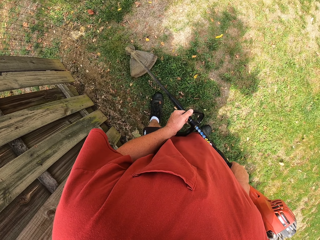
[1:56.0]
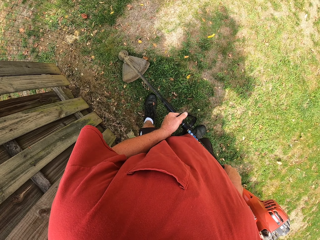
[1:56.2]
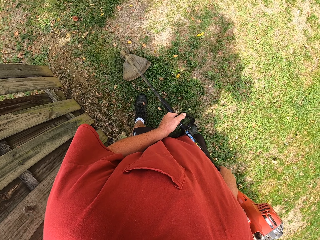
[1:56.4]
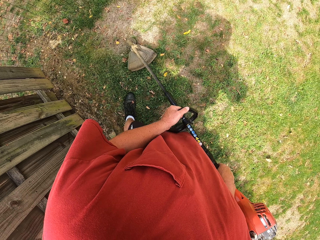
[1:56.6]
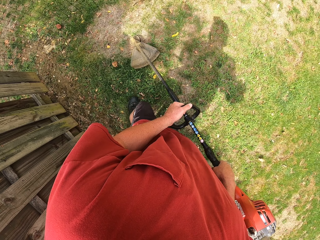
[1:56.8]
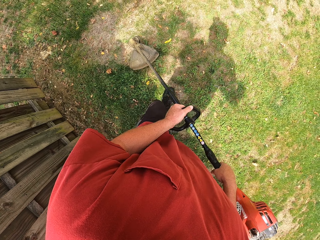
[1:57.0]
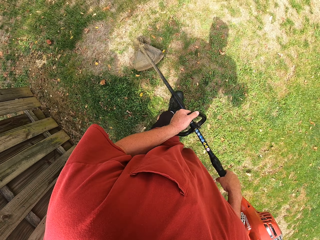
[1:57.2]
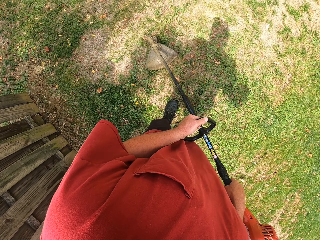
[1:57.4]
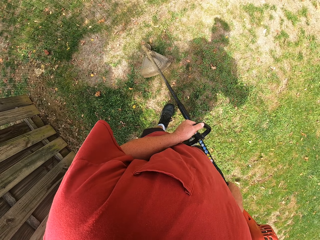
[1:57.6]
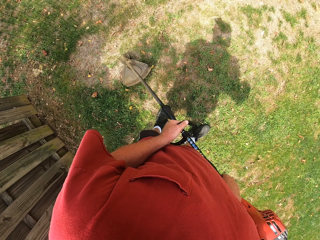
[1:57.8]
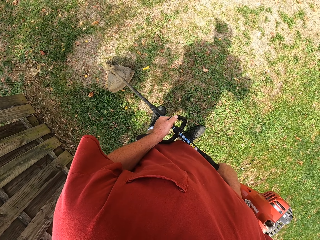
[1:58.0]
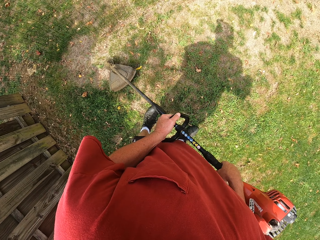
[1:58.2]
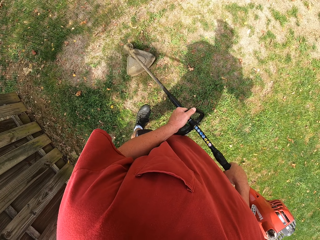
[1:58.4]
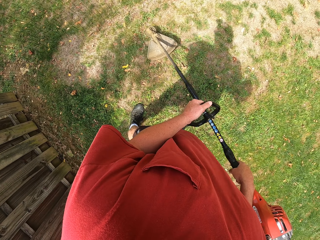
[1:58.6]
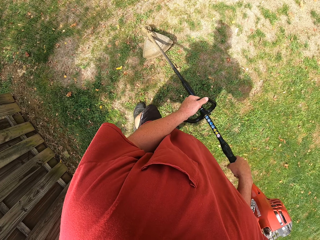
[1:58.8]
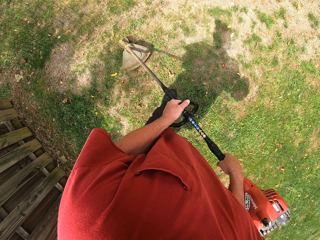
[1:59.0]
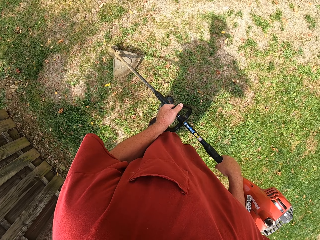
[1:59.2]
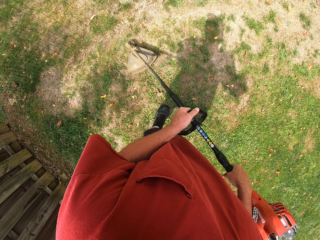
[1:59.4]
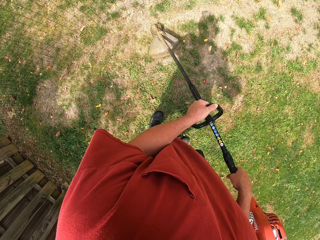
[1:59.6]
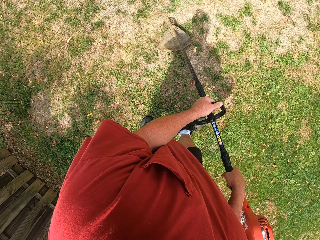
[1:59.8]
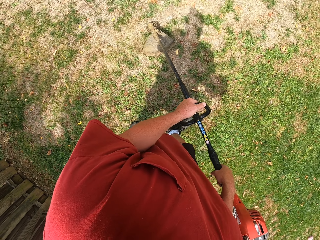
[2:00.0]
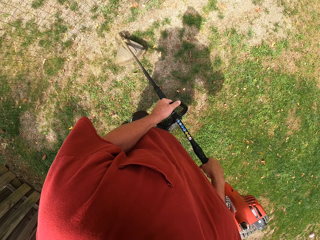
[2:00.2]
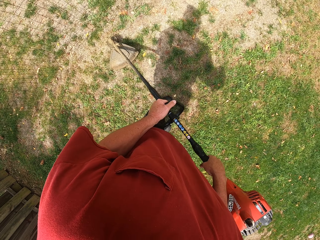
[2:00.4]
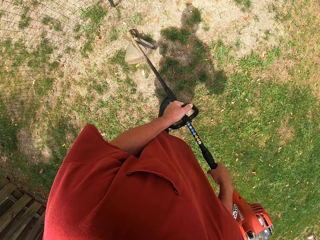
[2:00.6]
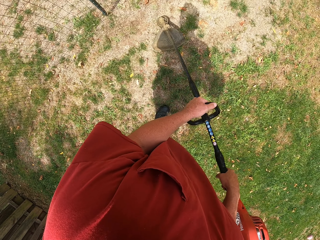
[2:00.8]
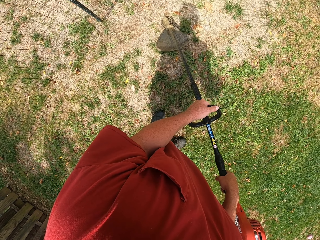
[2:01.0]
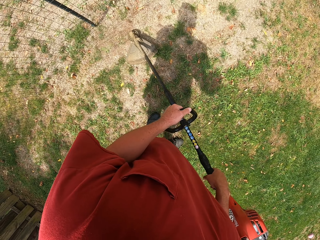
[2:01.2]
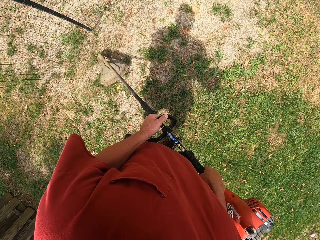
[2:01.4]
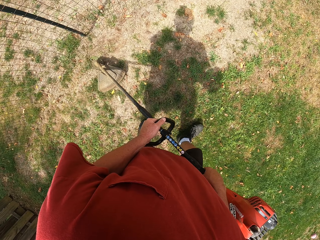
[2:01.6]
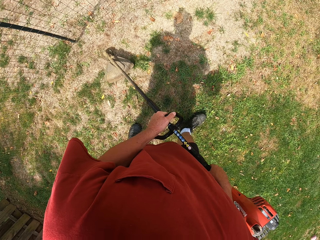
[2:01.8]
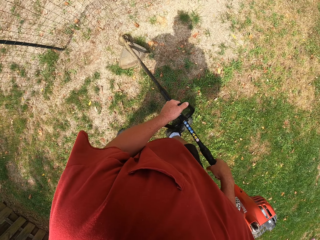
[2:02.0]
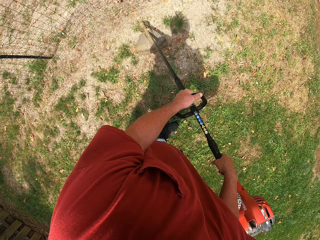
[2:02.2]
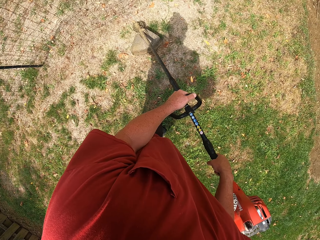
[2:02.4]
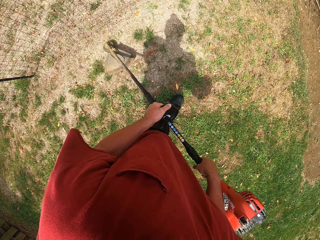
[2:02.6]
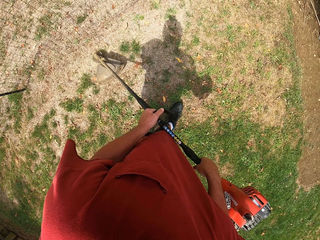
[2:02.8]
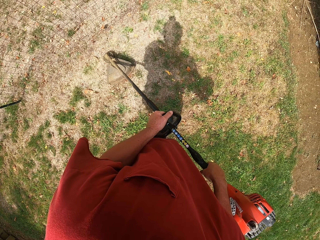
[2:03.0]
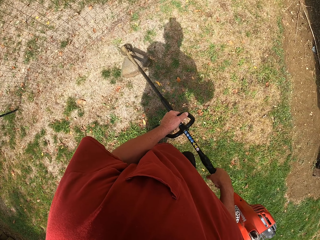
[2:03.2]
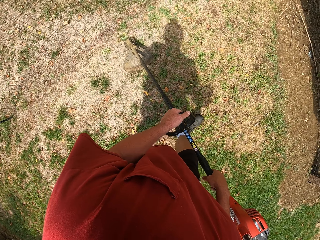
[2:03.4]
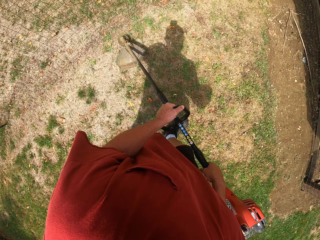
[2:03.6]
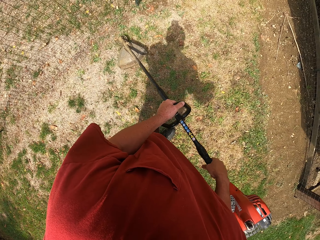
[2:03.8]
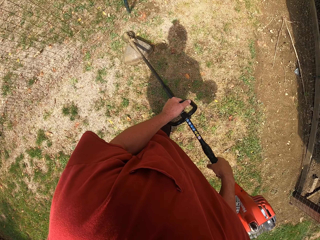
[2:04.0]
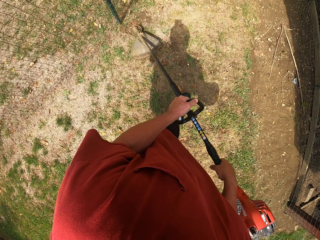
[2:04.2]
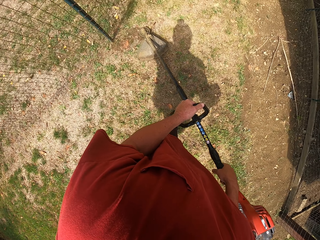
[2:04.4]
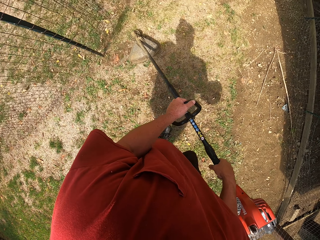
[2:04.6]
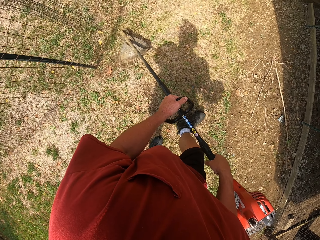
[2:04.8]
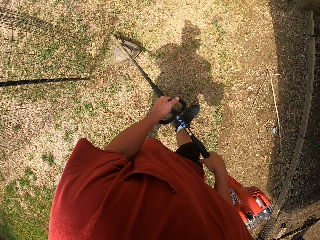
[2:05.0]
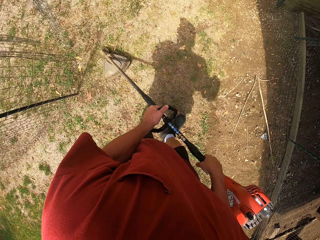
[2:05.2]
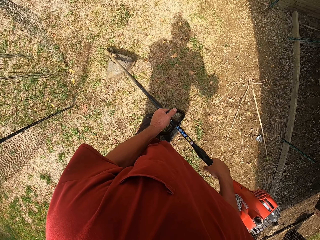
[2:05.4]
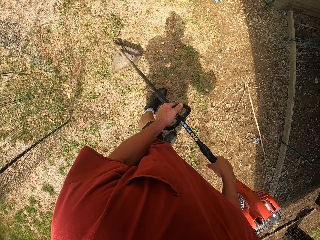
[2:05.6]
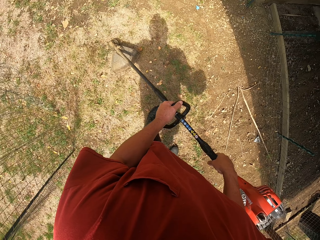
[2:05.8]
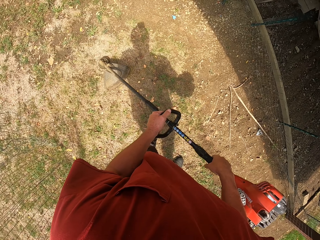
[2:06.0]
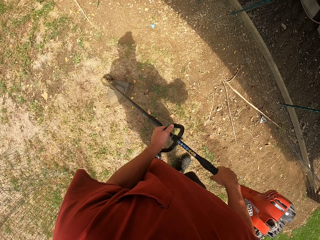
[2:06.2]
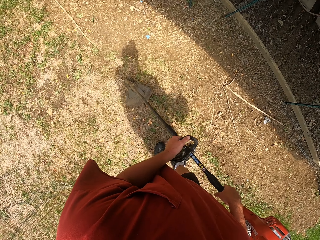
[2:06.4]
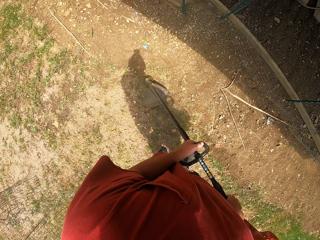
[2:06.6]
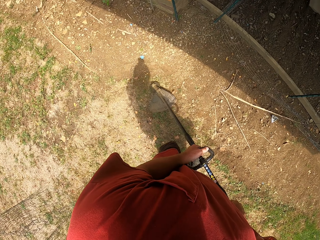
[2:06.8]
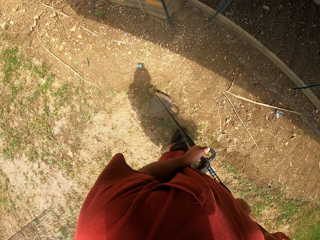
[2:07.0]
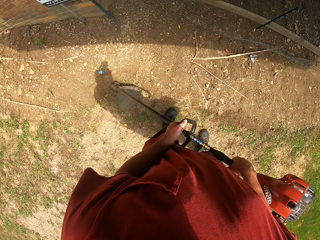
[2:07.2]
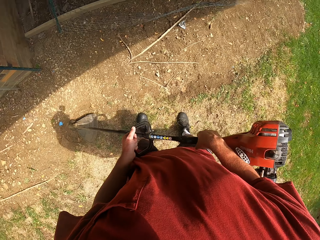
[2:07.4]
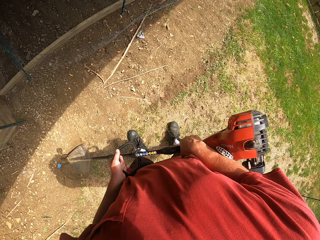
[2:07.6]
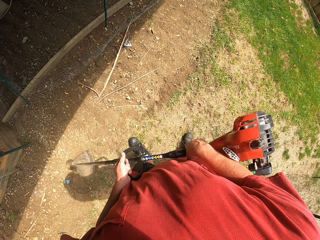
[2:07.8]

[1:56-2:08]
The camera wearer walks around. They cut grass with the grass cutter machine.

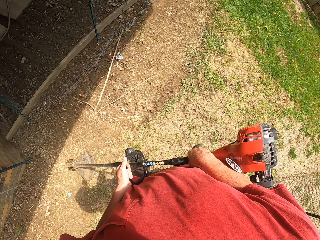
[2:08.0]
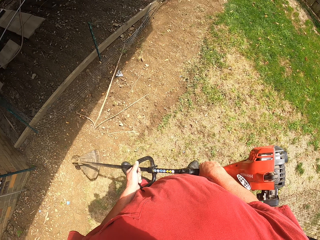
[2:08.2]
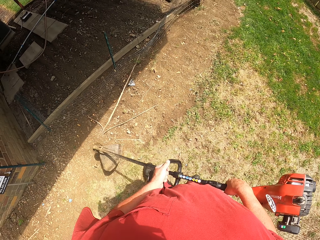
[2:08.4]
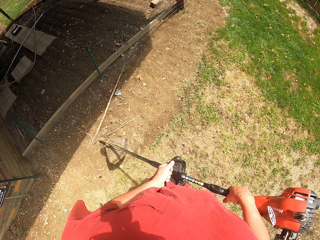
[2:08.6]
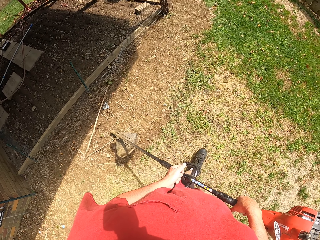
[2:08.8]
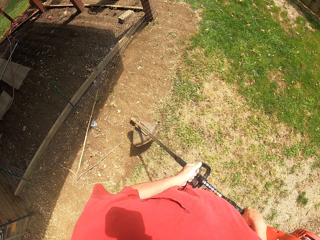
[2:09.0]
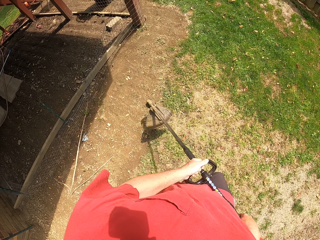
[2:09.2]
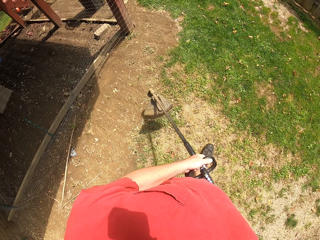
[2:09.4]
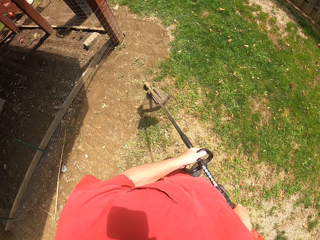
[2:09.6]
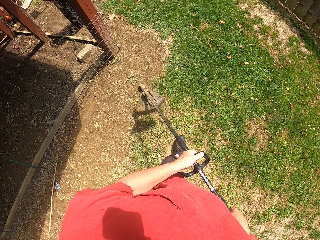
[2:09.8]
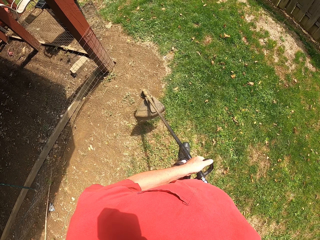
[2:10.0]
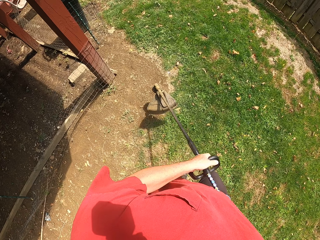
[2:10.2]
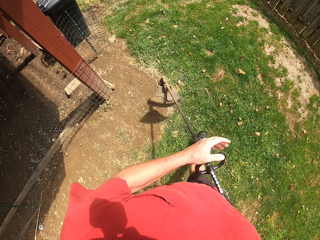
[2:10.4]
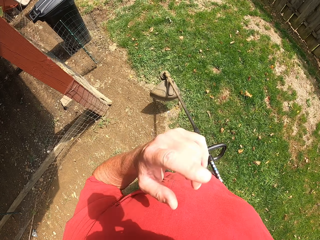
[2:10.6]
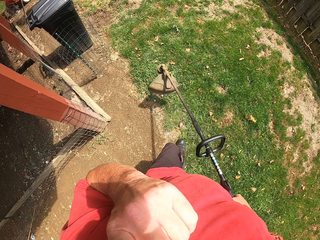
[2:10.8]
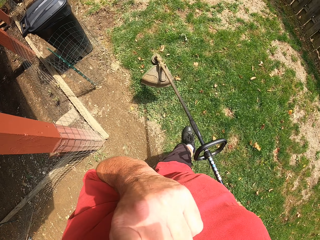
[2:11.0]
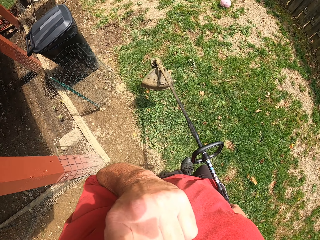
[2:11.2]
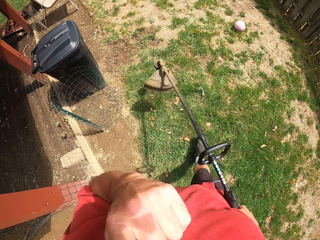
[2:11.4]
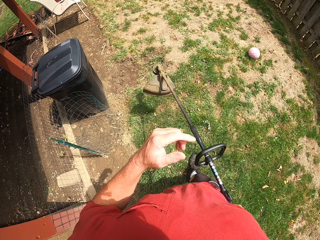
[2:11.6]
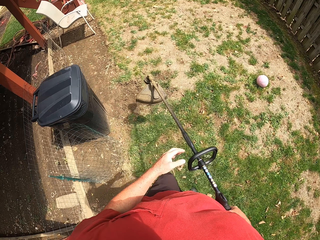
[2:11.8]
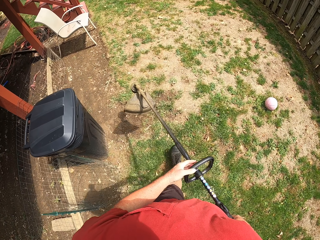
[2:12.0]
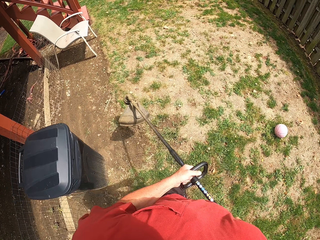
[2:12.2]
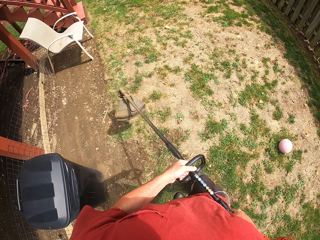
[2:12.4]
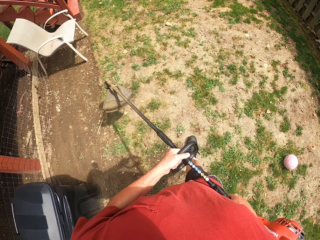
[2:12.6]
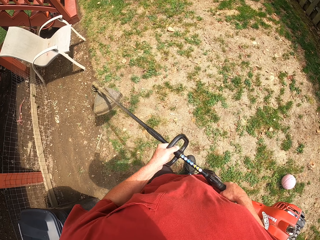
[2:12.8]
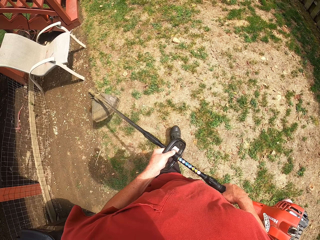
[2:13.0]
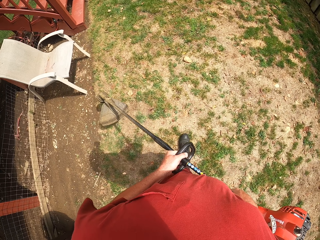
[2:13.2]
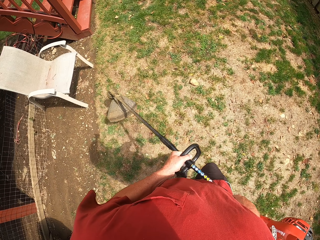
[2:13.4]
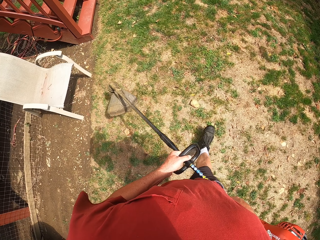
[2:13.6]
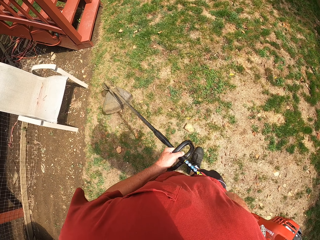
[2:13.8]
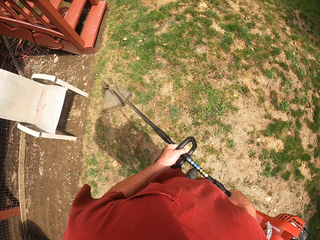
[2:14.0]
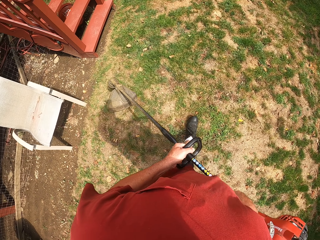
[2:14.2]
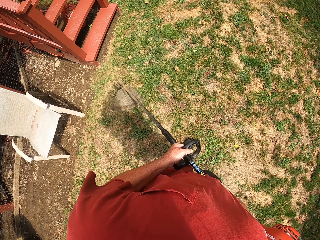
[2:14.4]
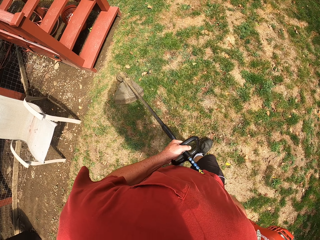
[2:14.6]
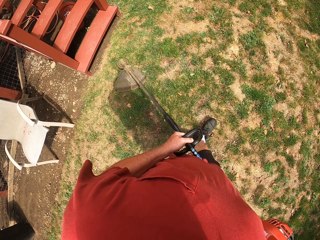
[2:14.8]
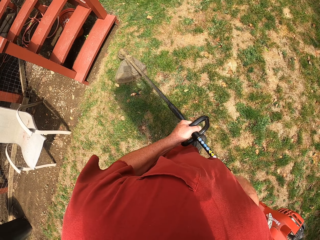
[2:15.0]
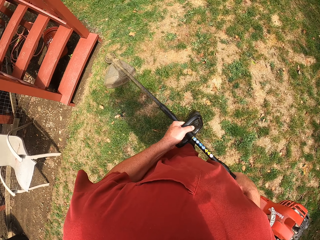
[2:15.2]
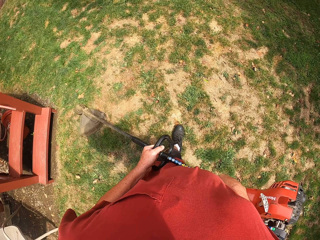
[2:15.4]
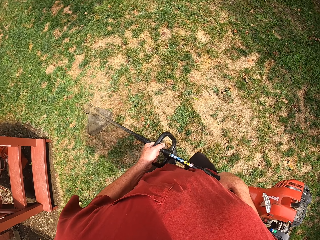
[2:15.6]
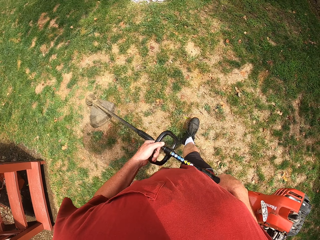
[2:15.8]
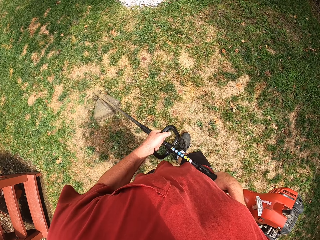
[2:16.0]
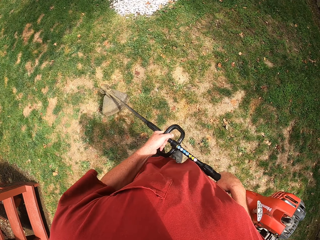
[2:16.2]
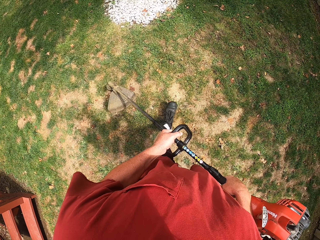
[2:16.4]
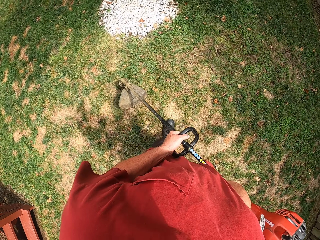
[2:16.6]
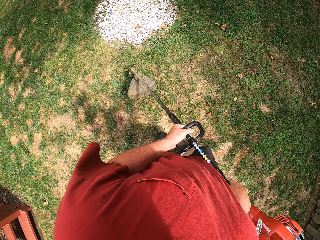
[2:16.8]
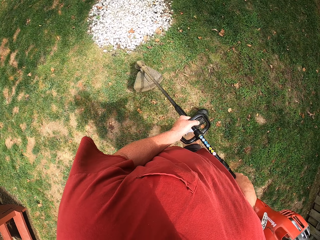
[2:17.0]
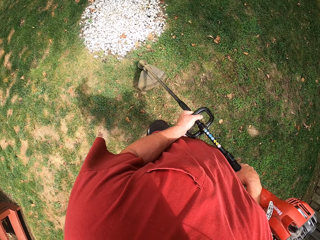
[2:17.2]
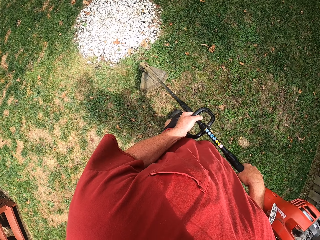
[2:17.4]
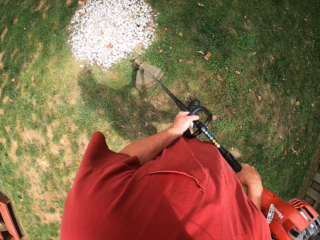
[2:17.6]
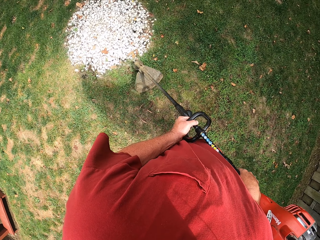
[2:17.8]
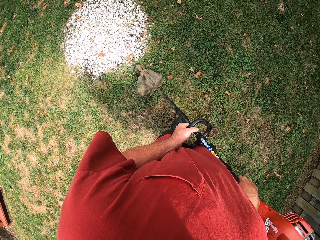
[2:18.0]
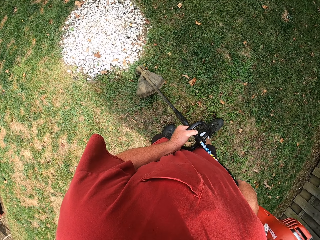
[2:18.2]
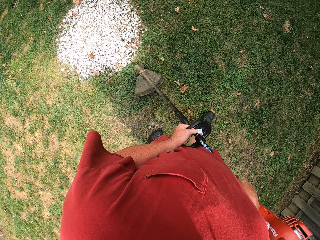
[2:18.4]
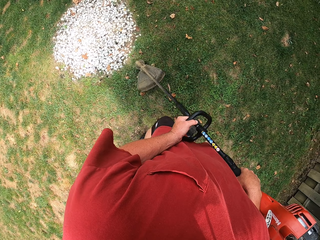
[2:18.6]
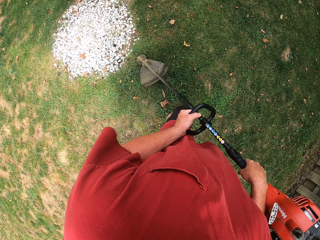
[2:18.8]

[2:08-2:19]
The camera wearer carries the grass cutter machine with both hands. They walk carrying the brush cutter. They do something with the left hand. They place the left hand on the machine cutter. They walk around. They cut grass with the grass cutter machine. They cut grass with the brush cutter.
